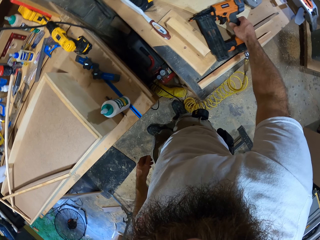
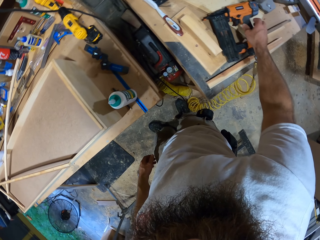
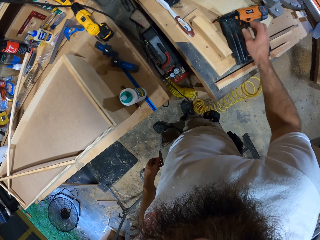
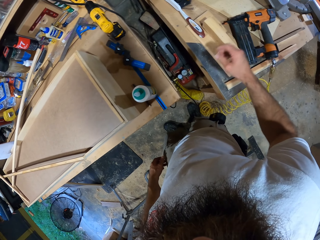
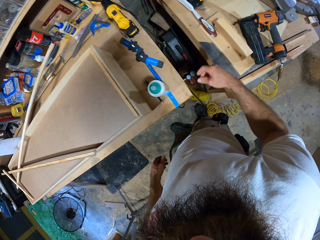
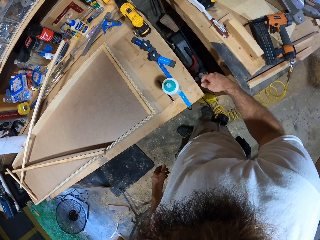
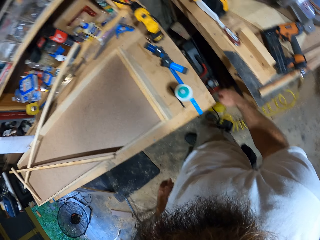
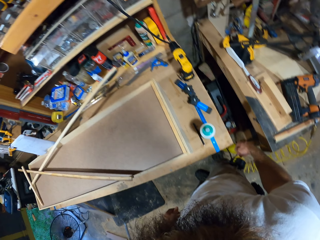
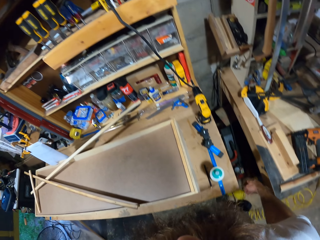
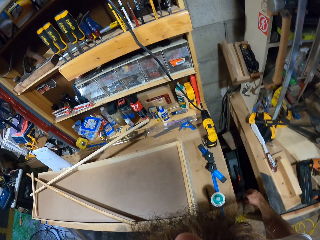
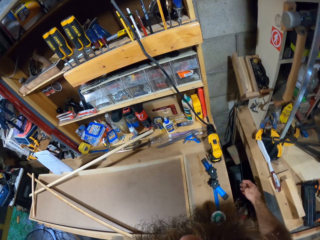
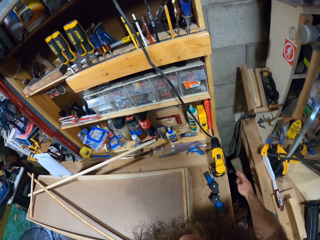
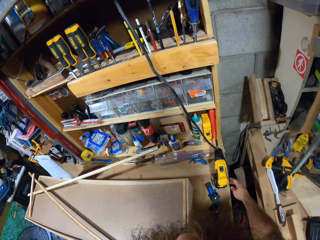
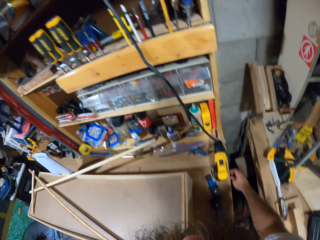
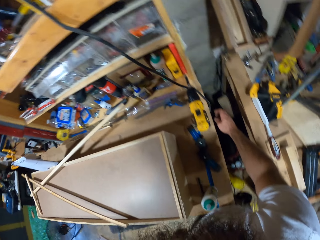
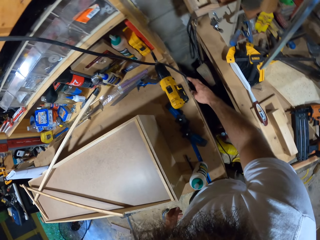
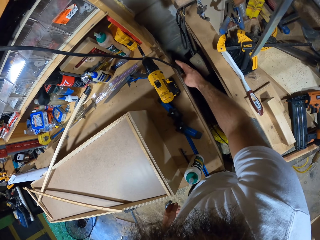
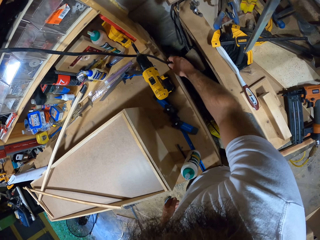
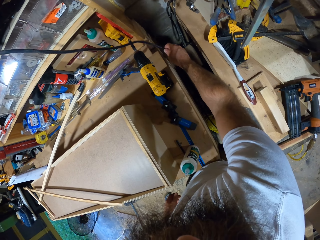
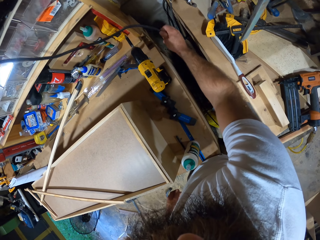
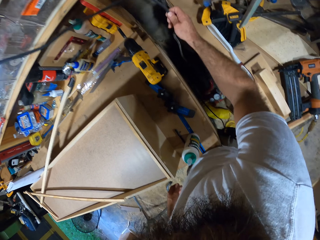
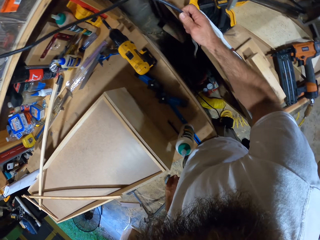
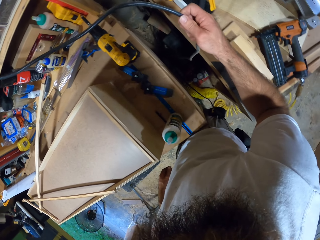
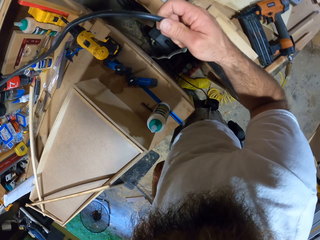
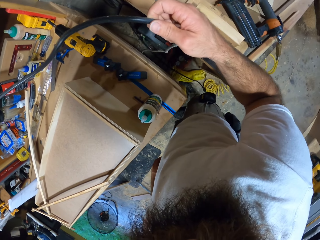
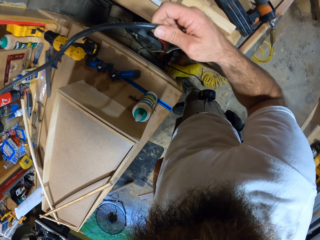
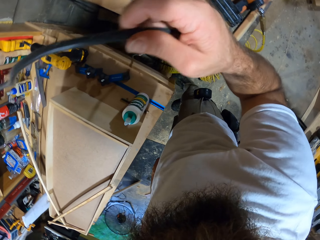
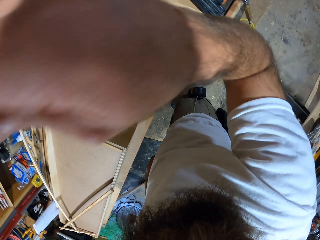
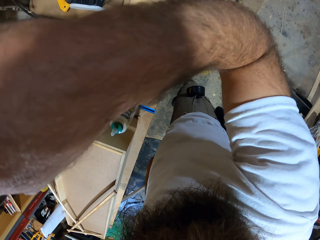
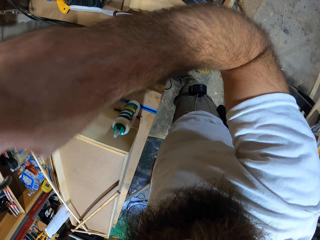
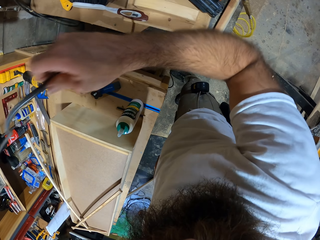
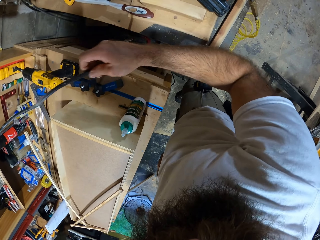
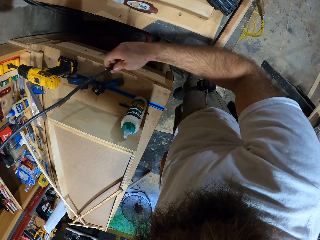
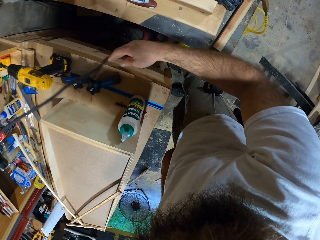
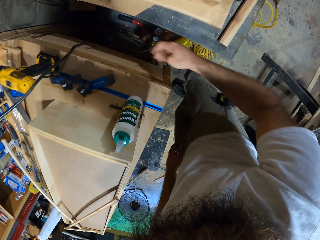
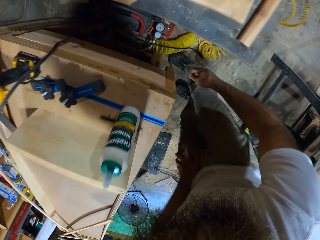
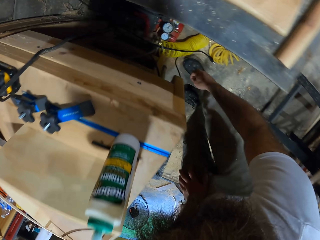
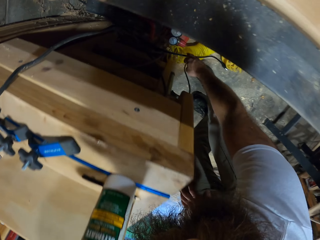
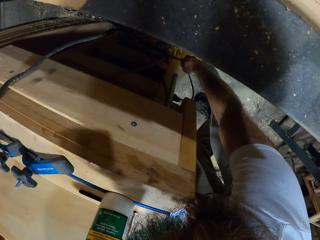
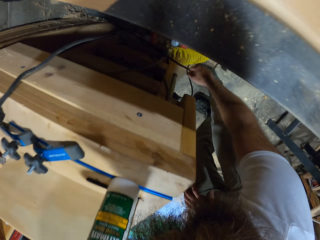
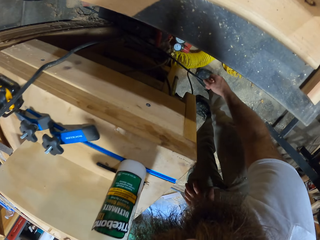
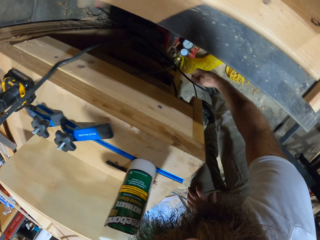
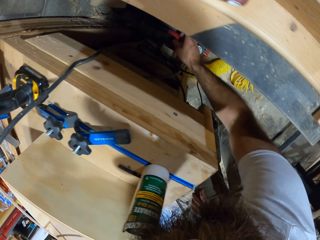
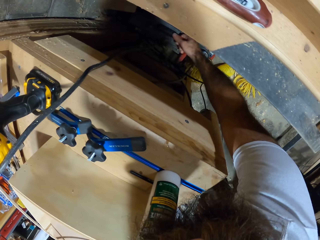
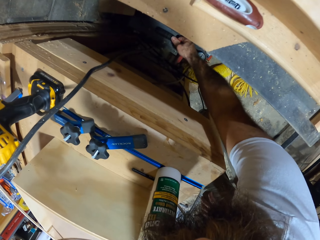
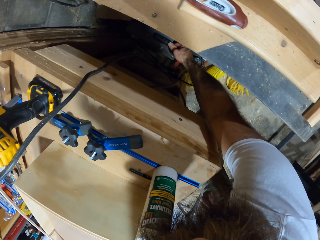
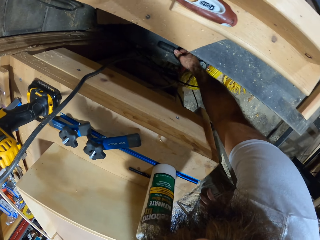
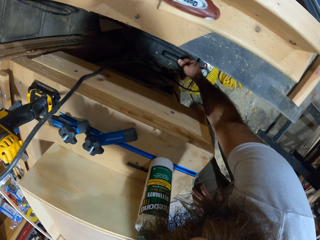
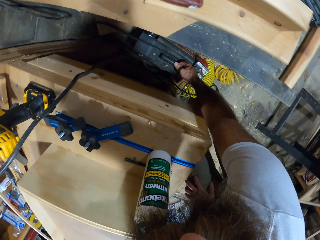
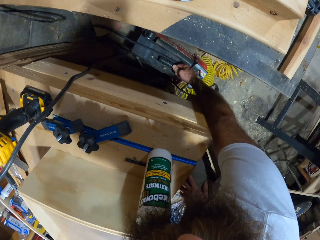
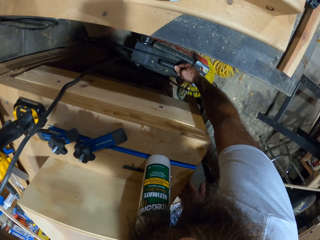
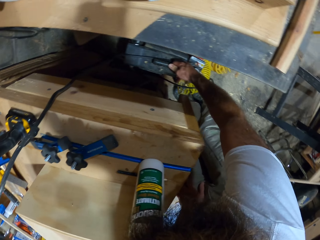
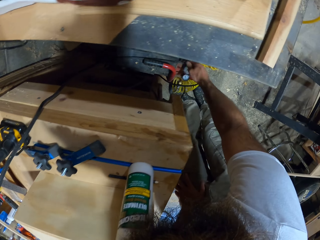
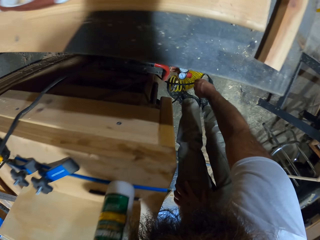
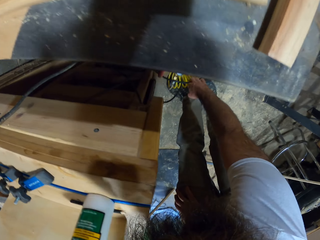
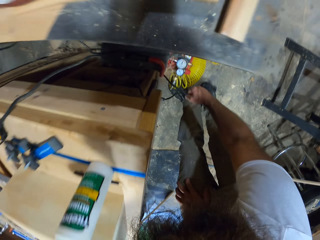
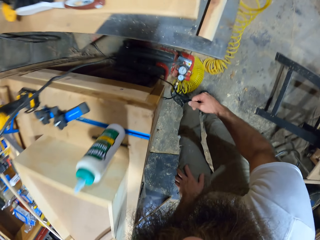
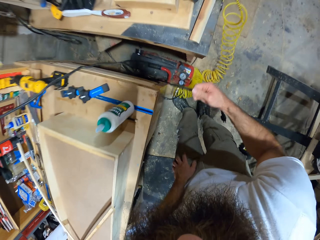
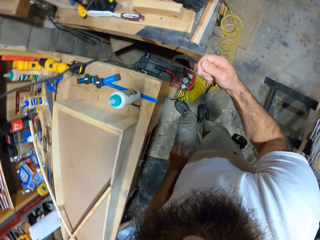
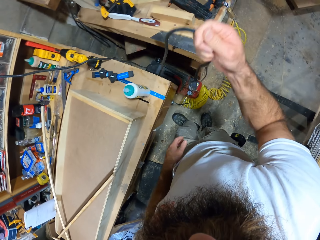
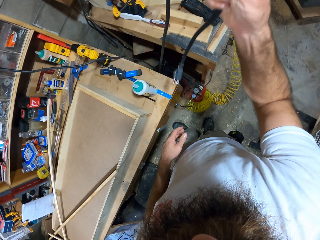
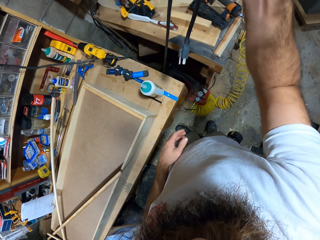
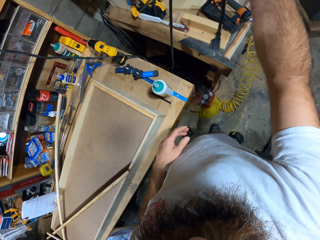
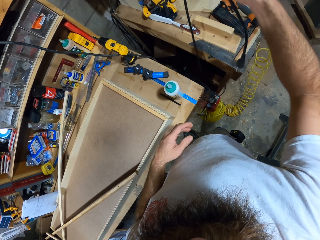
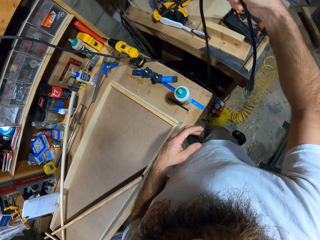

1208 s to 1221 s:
The camera wearer stands for a while. He adjusts a cable on the tool rack with his right hand. He moves the cable. He moves an air compressor or battery on the floor with his right hand. He picks up the cable from the floor with his right hand. He moves the cable.

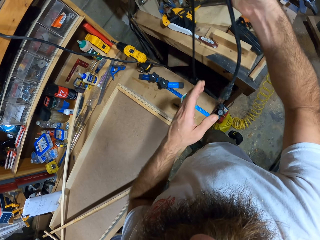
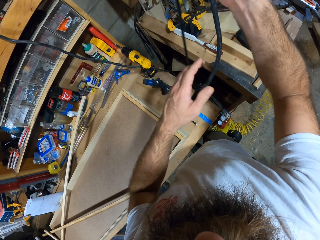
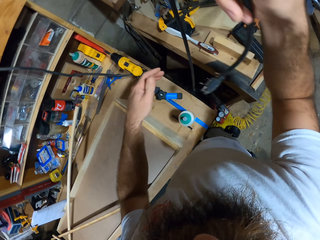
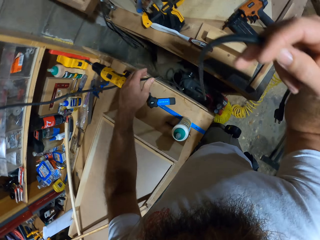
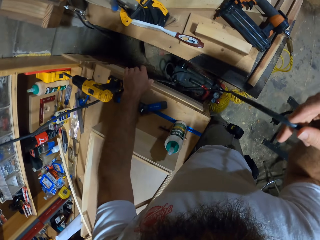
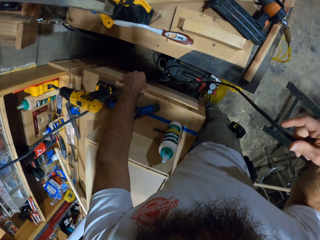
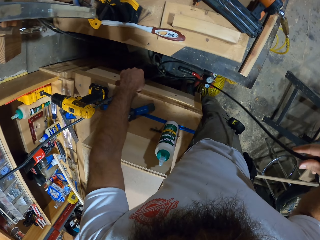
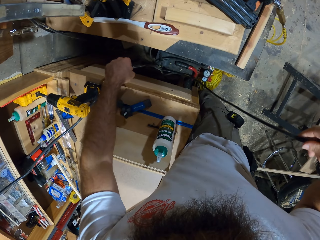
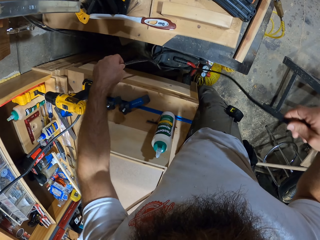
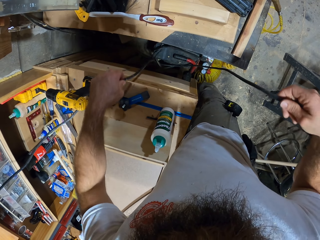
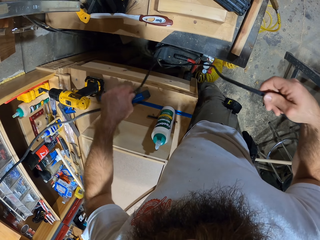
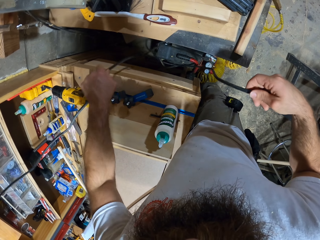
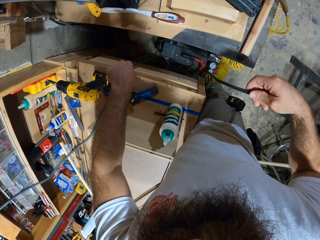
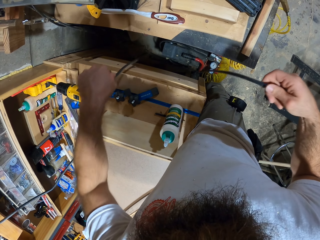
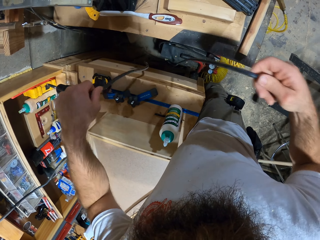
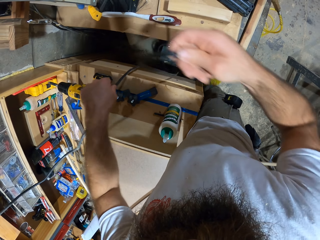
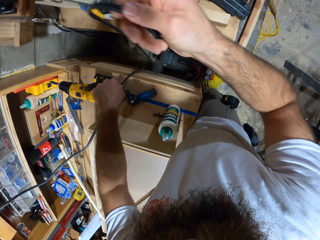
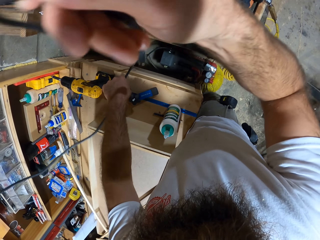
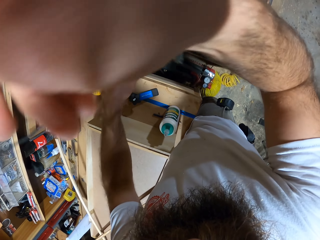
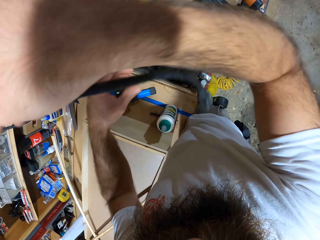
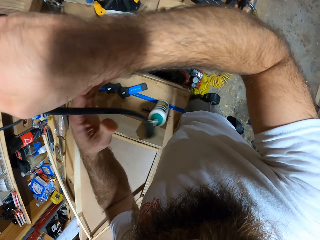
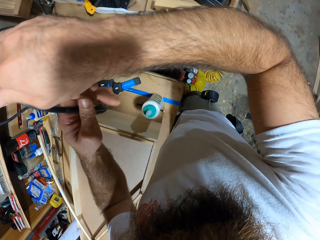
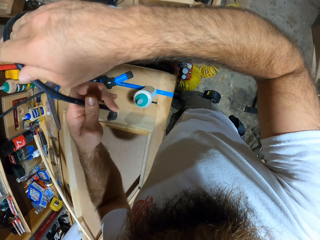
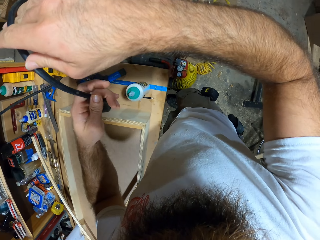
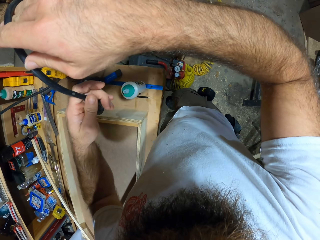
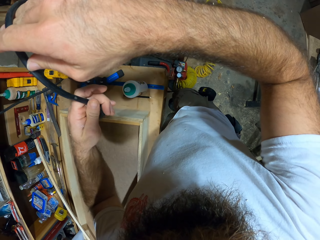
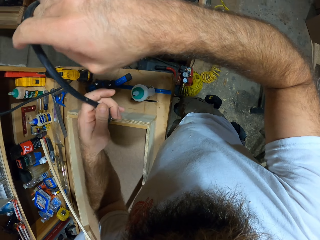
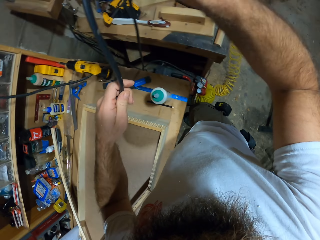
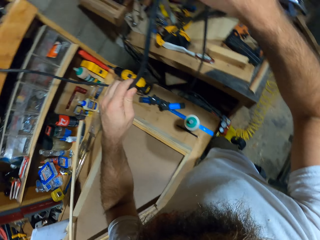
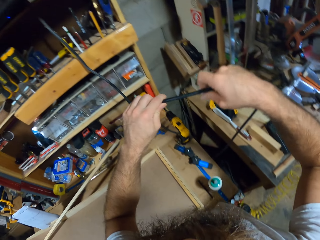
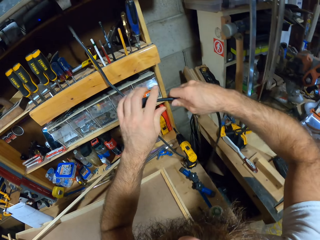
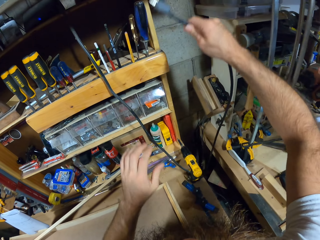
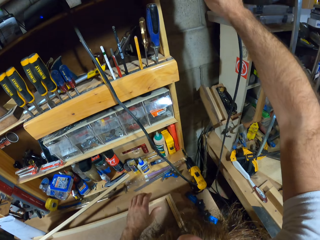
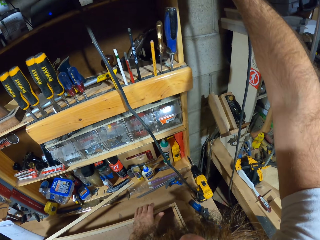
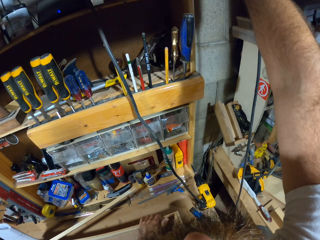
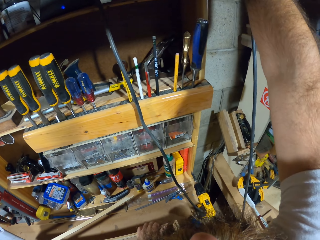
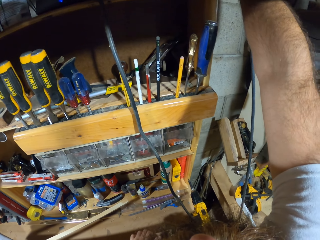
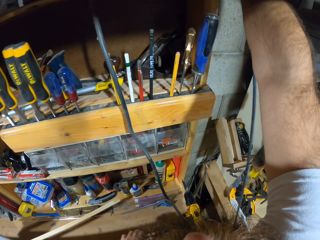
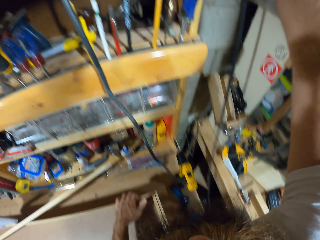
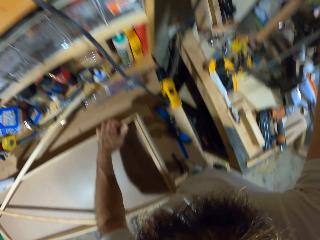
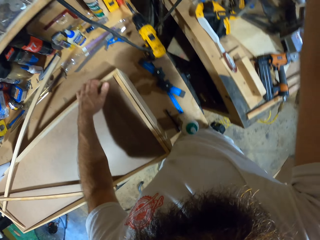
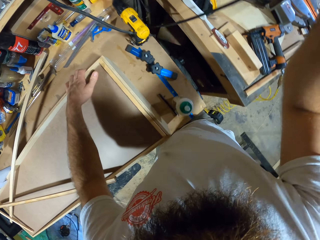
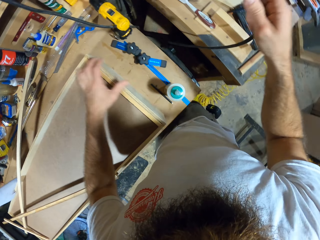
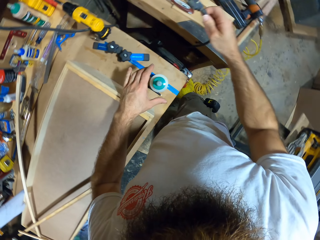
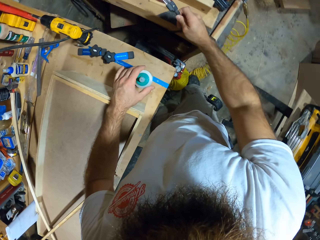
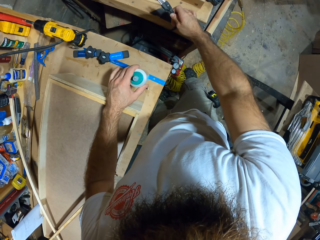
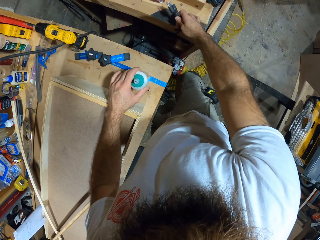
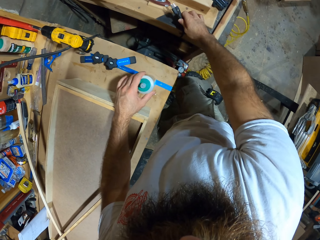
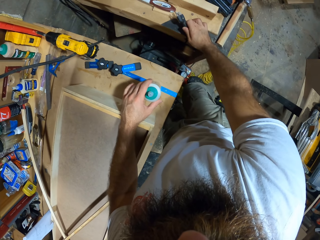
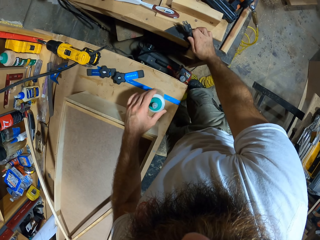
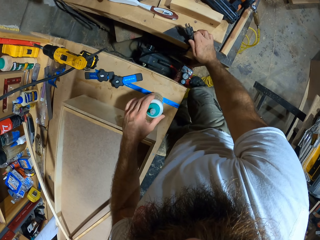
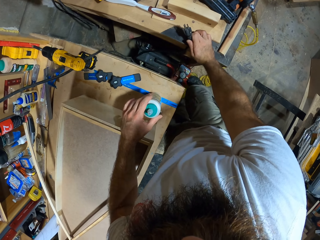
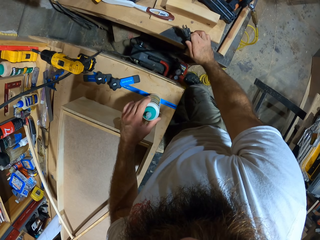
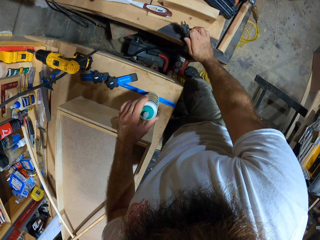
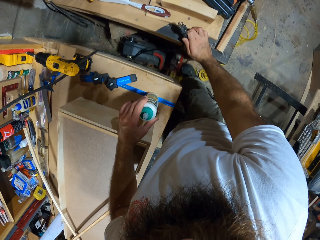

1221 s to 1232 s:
The camera wearer adjusts the cable with his hands. He lifts in the cable. He adjusts the air compressor on the floor with his right leg.
